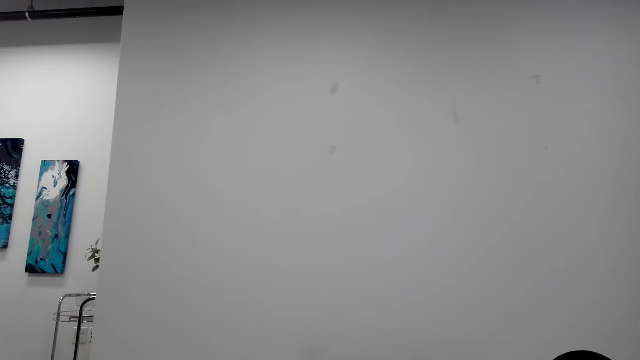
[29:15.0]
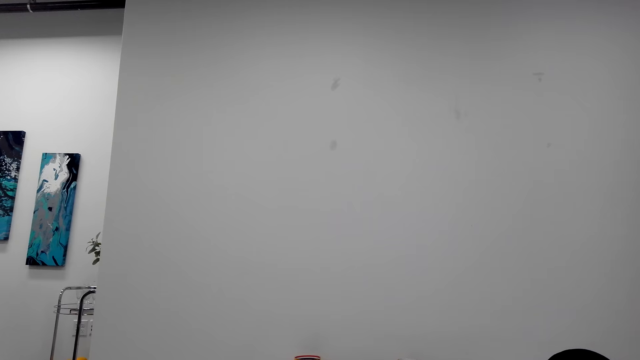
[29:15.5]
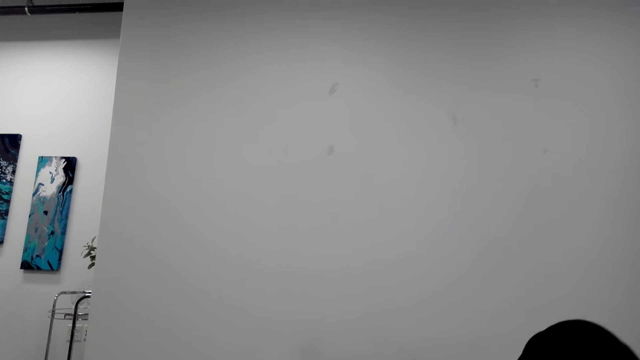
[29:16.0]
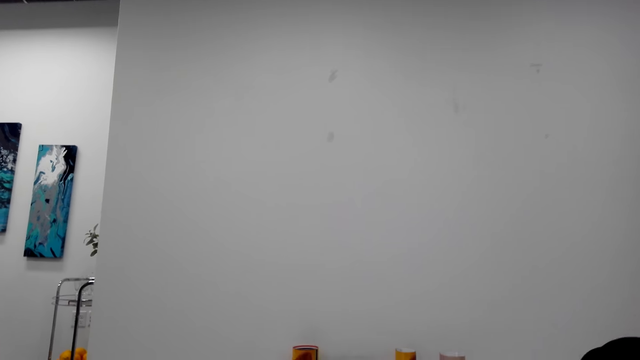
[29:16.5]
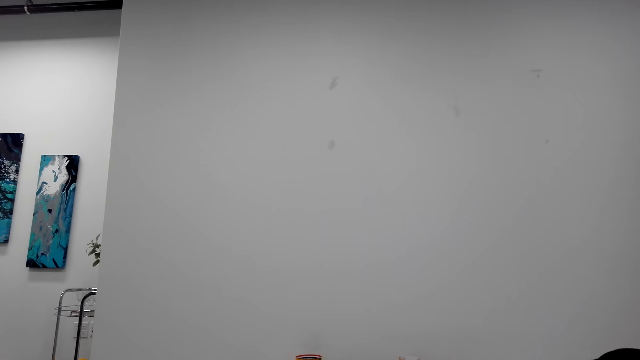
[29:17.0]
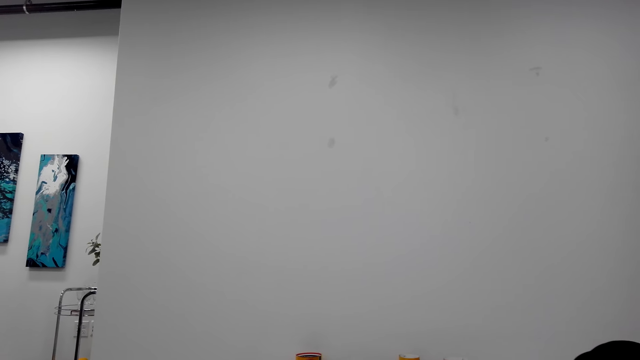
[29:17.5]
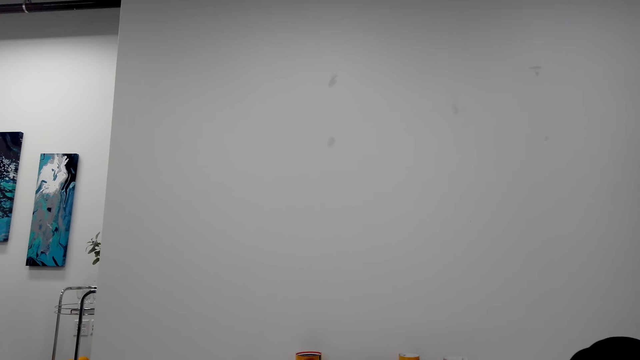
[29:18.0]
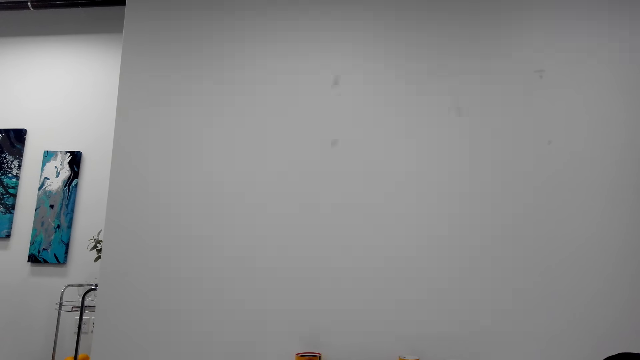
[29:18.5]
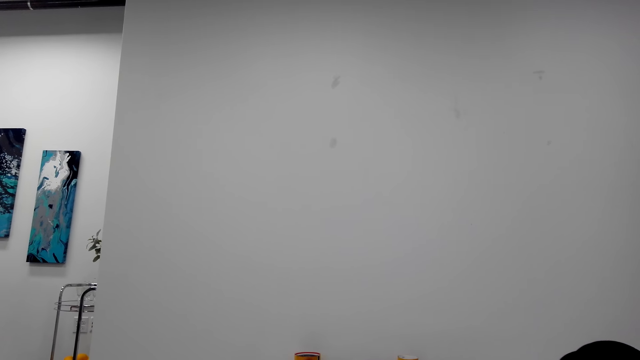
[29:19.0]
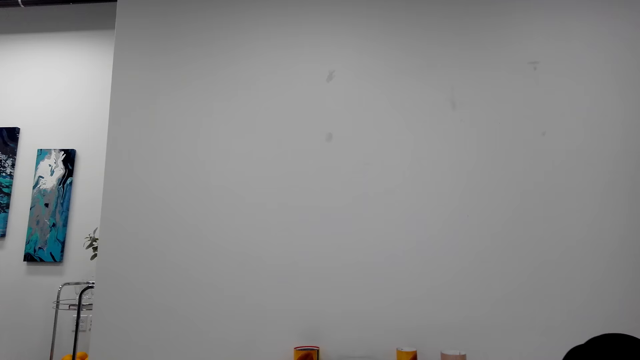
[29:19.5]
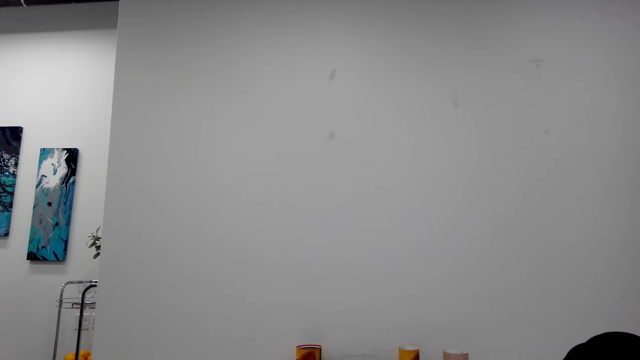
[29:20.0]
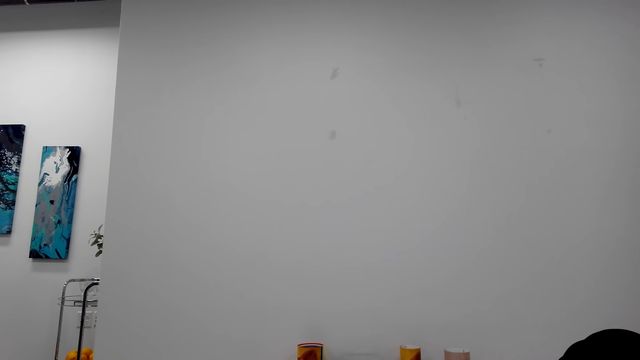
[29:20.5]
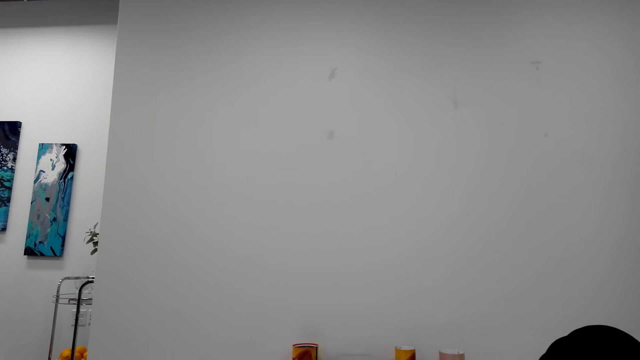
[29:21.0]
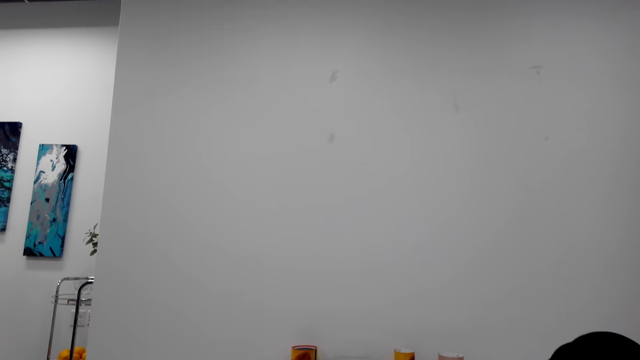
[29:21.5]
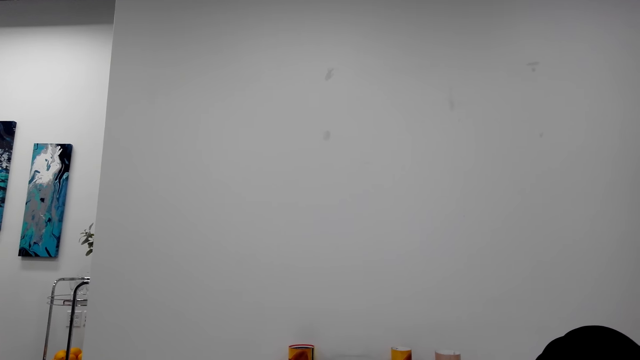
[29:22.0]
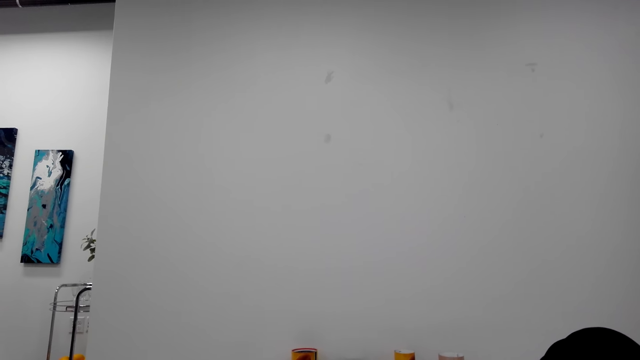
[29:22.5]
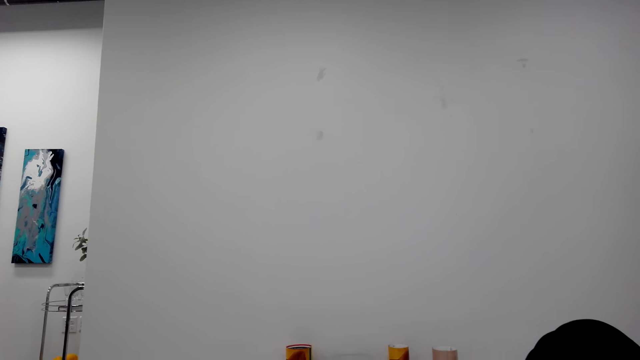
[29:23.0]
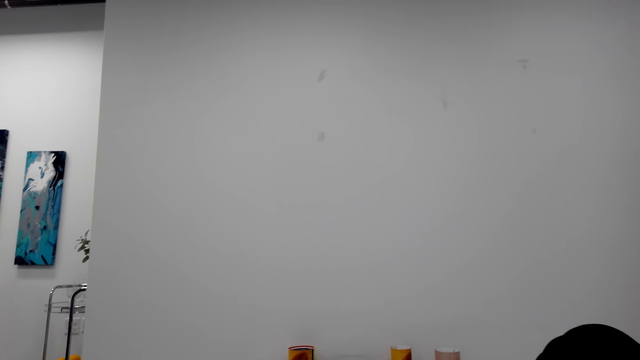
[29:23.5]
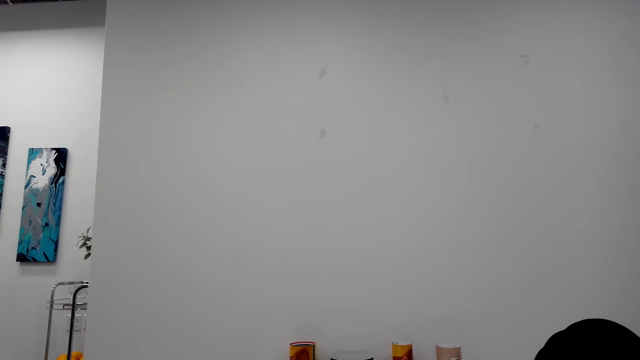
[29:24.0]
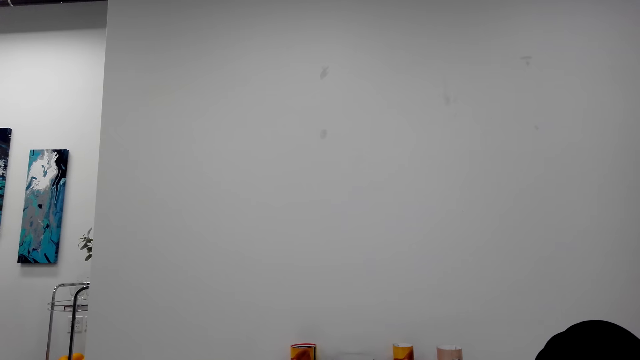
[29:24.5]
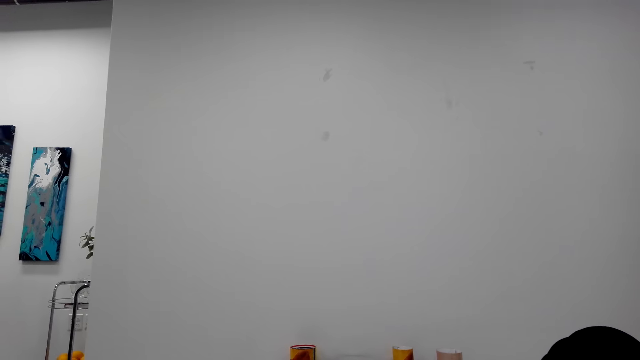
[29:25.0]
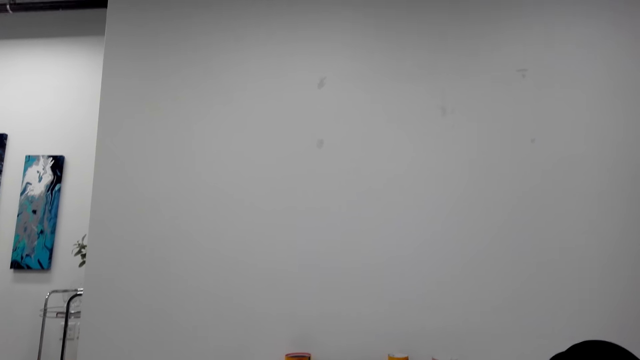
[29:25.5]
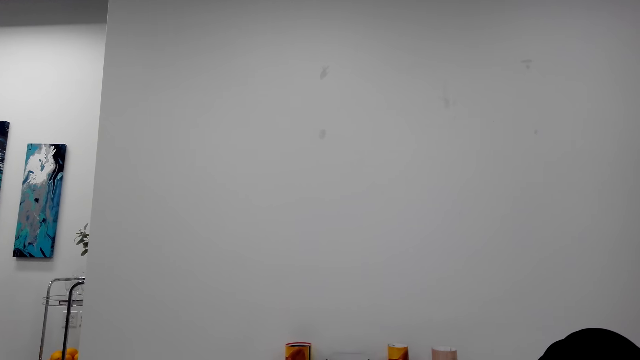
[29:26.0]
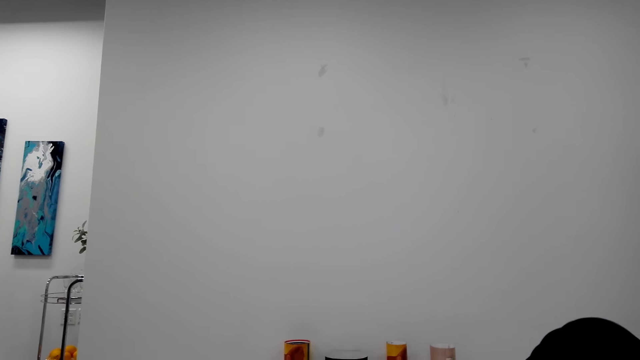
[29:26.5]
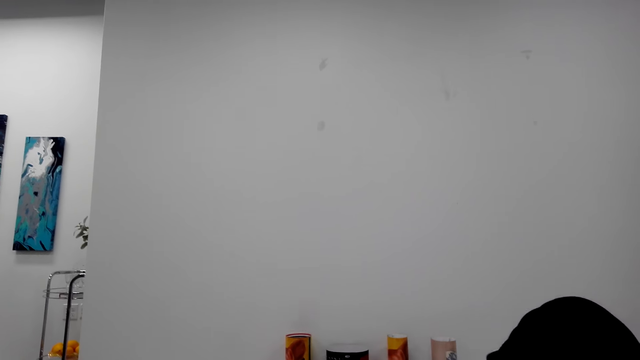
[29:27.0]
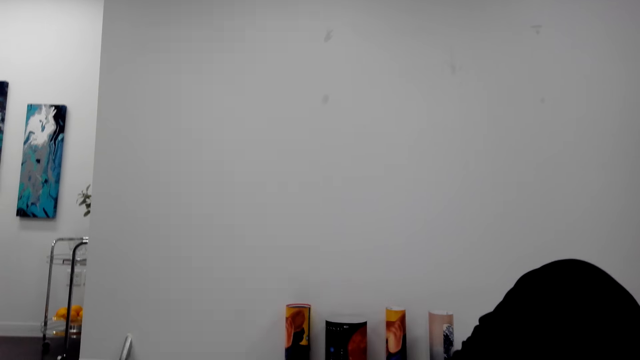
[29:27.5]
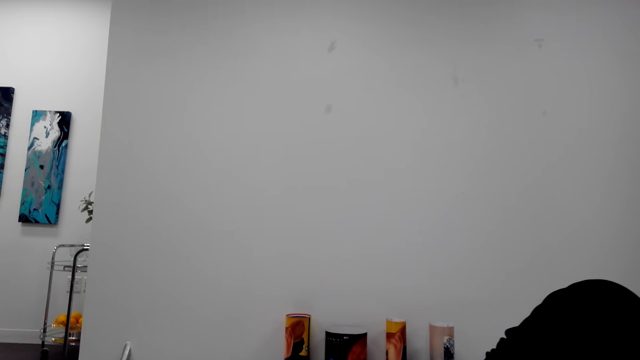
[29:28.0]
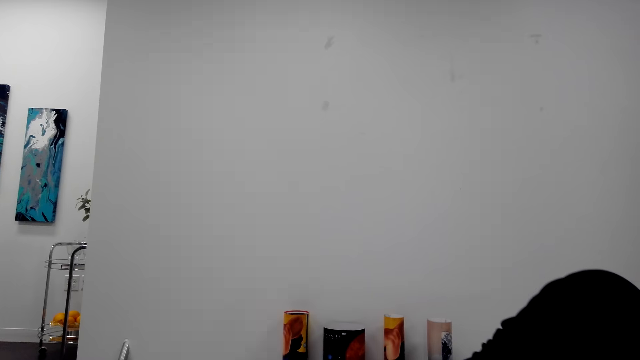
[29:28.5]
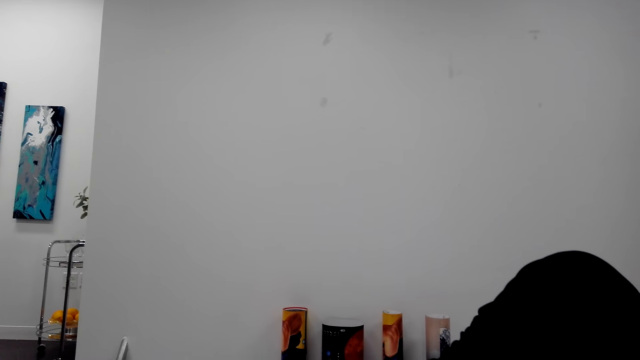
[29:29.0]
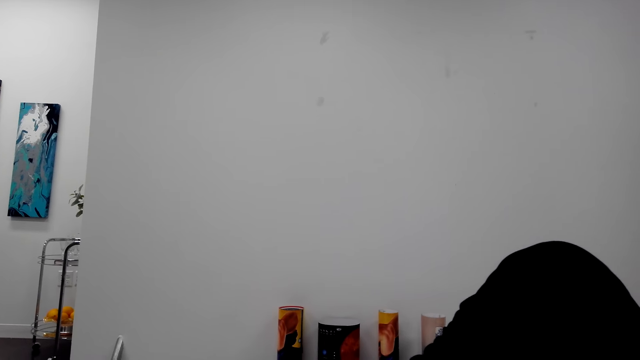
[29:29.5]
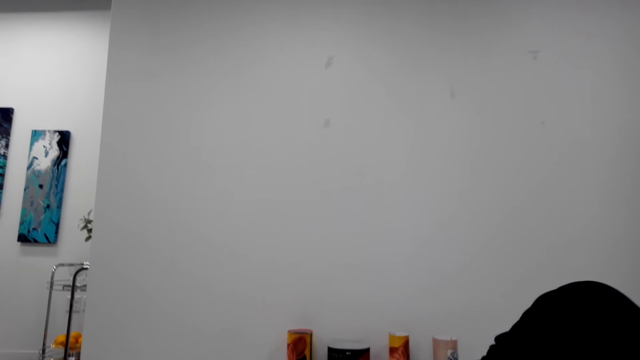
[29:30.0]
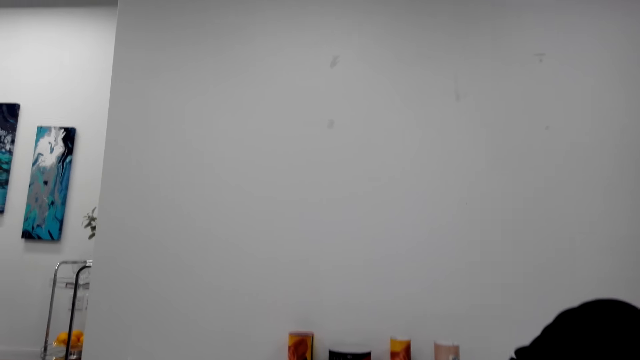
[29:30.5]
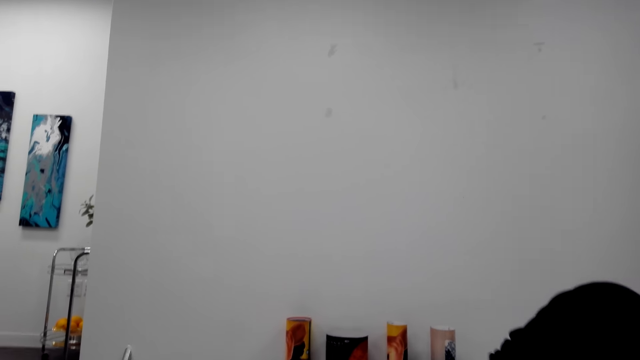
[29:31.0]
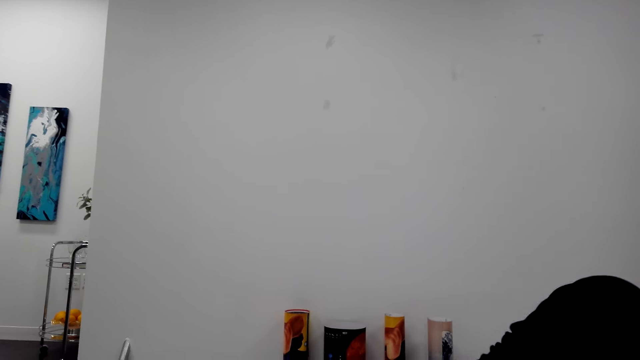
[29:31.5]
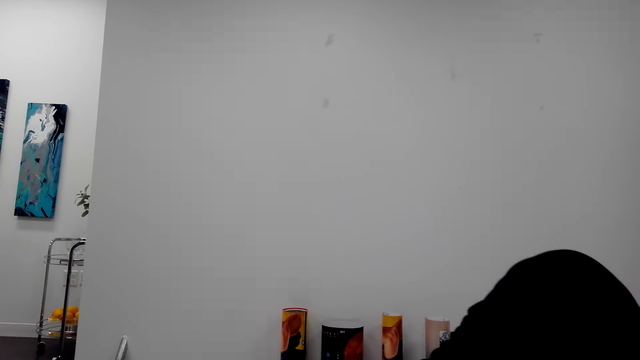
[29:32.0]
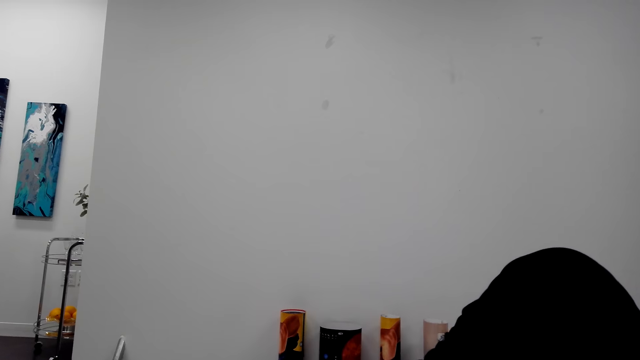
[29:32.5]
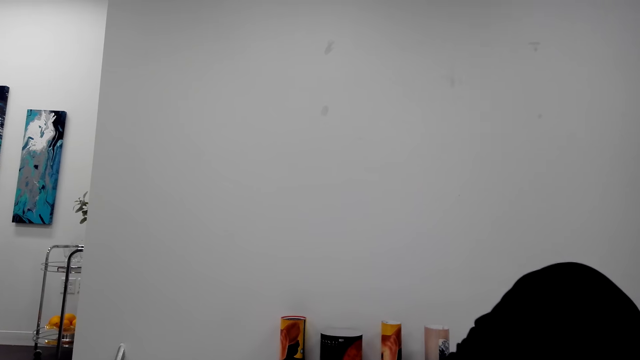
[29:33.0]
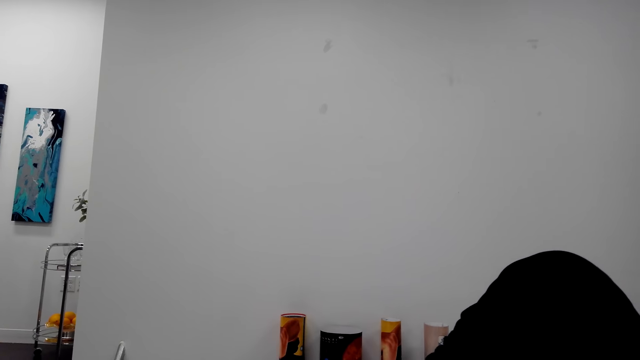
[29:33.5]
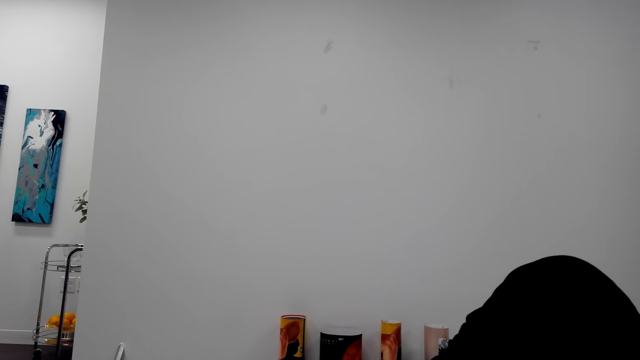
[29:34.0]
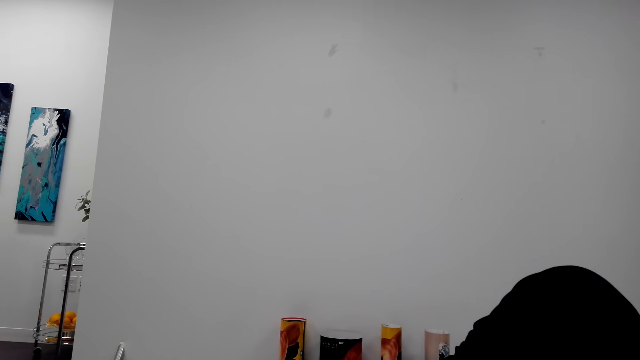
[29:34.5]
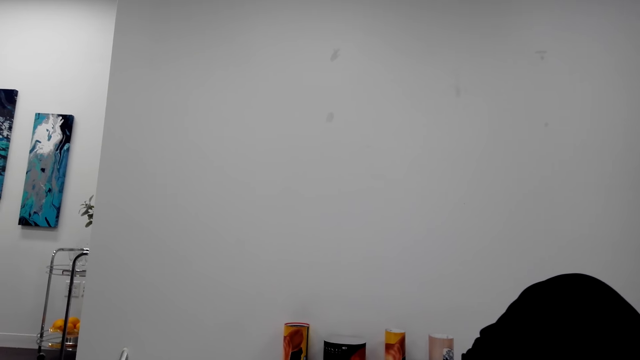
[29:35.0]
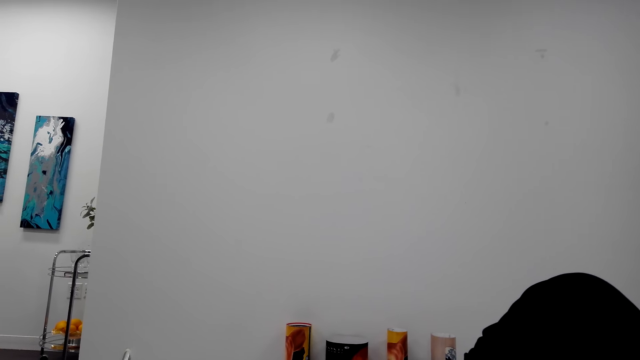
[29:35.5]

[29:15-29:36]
The camera wearer raises knees. They talk with the phone. They raise knees. They talk with the phone.
